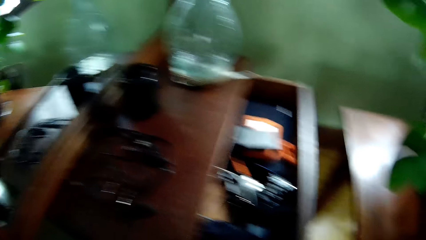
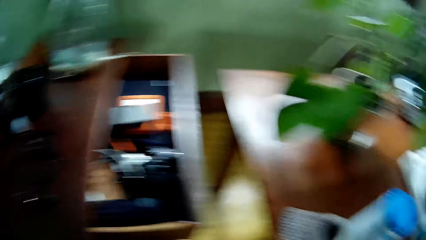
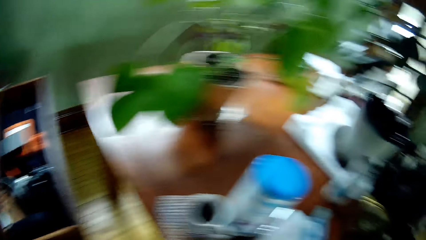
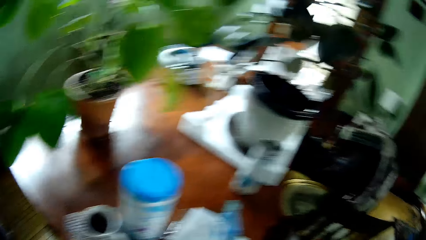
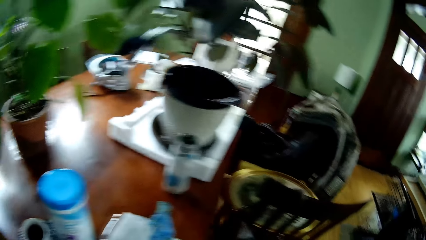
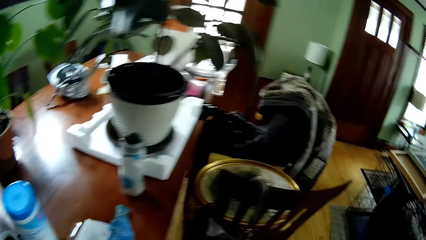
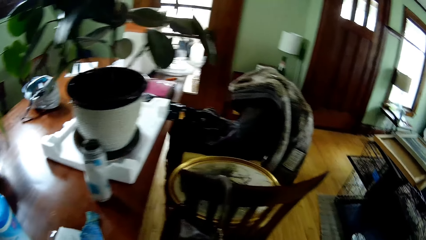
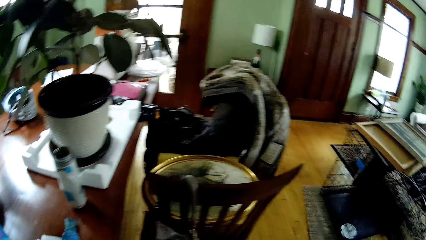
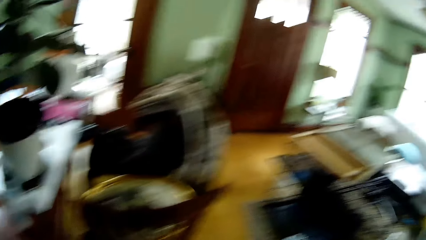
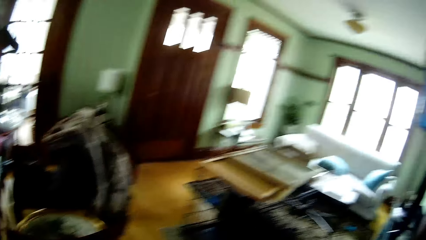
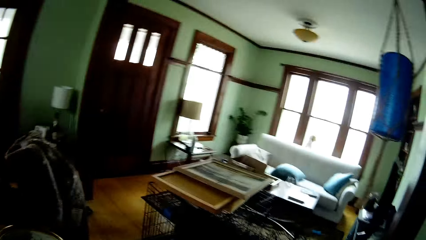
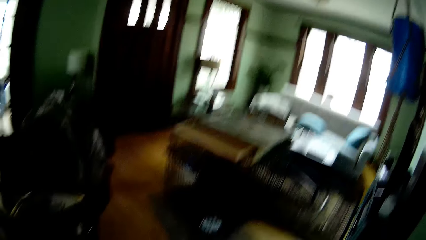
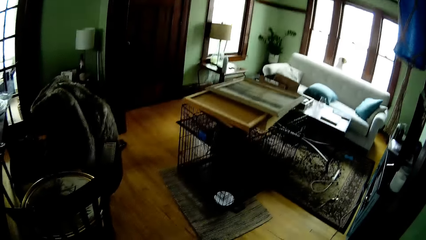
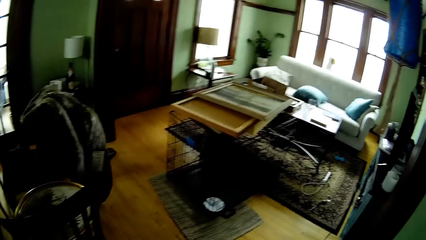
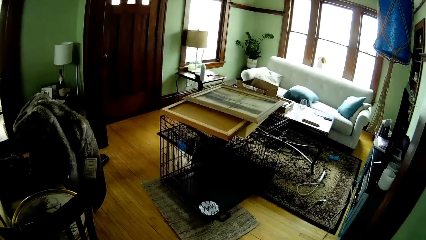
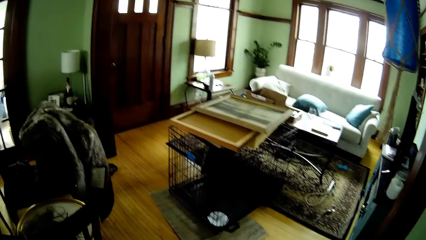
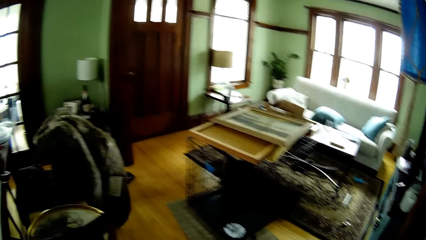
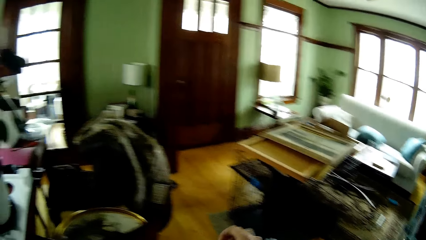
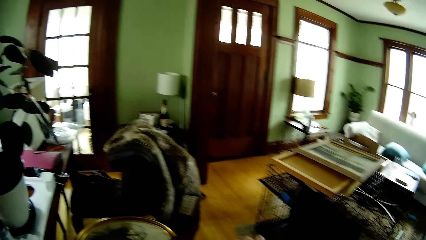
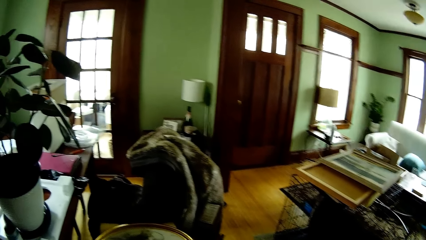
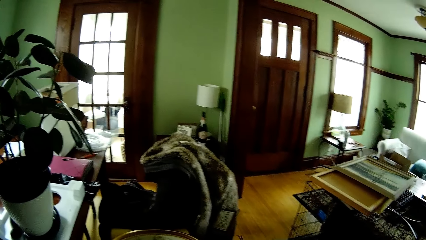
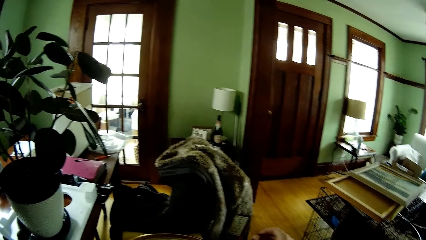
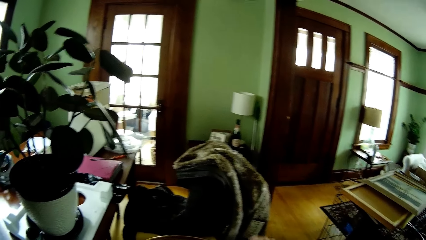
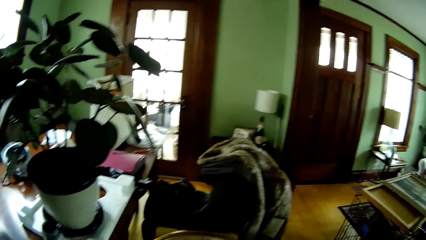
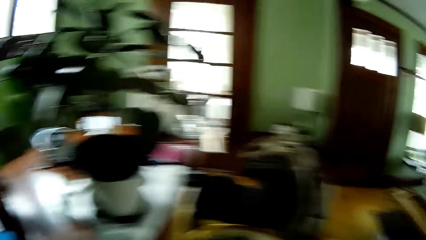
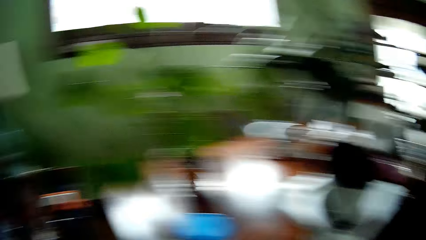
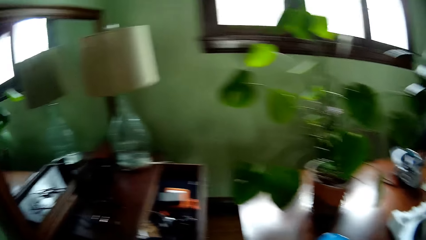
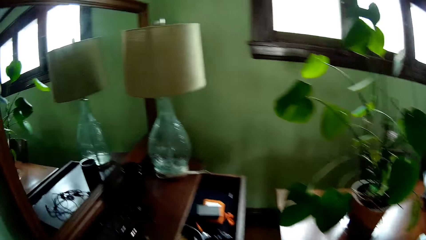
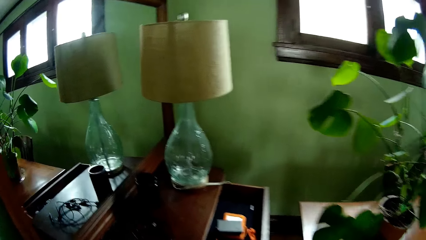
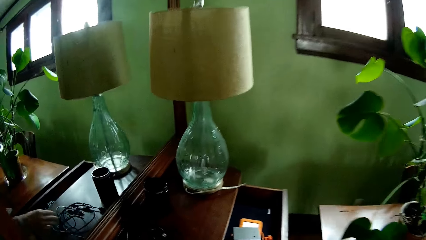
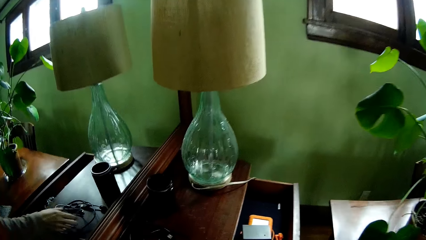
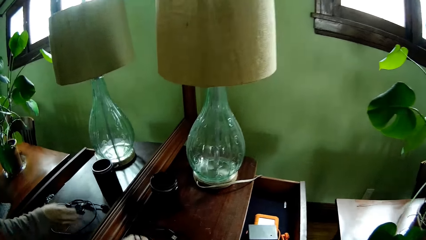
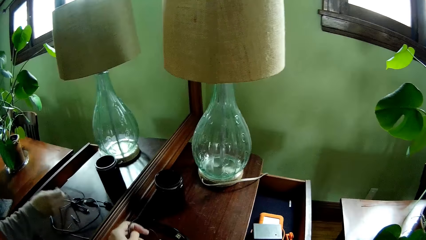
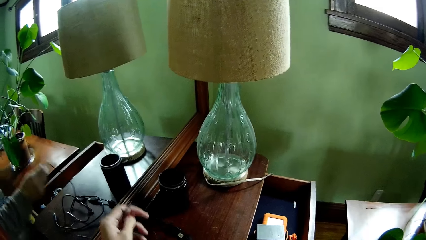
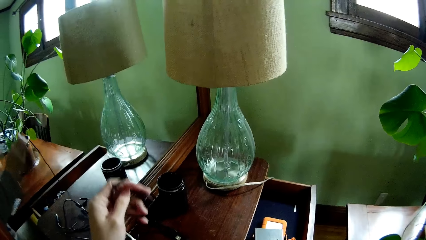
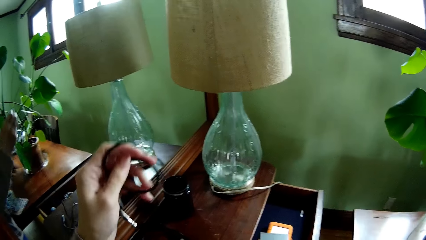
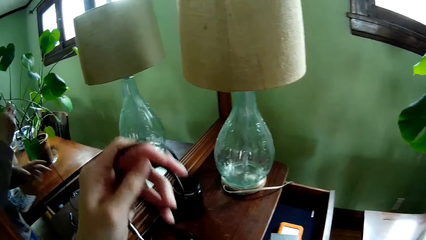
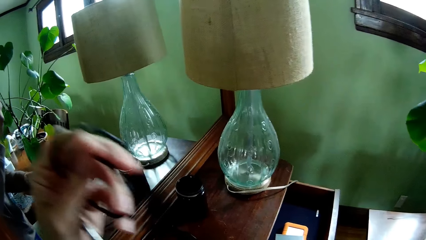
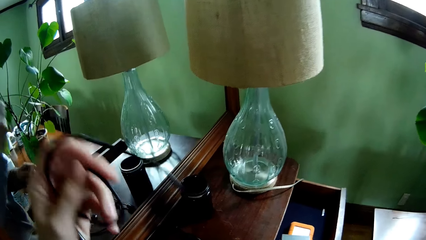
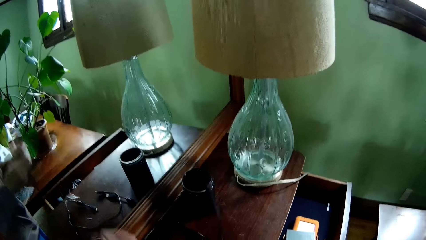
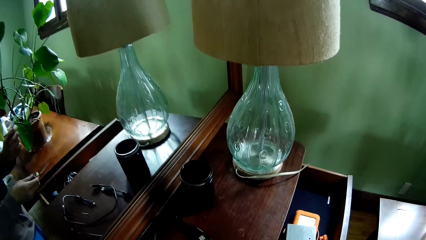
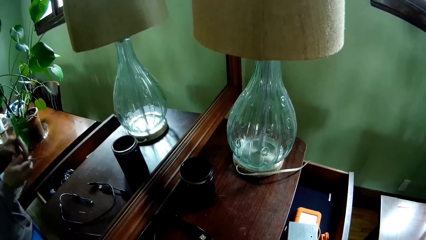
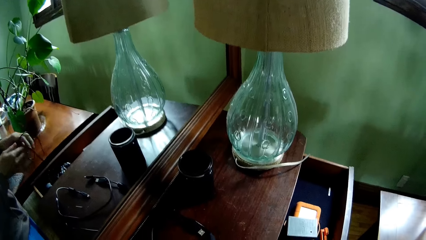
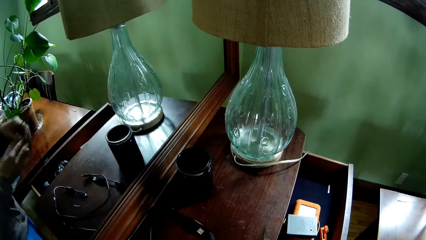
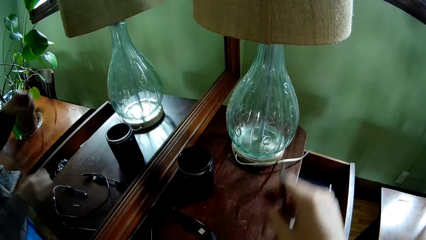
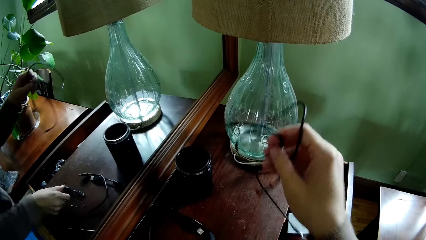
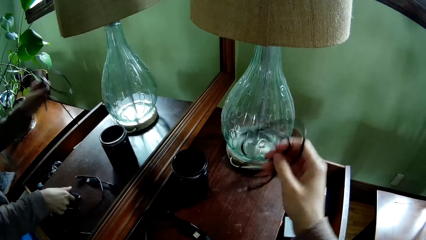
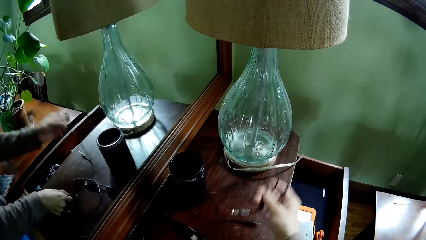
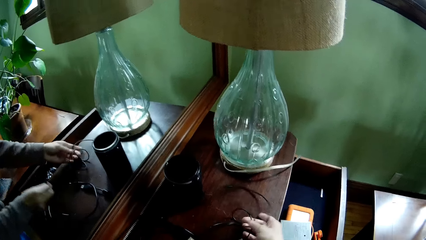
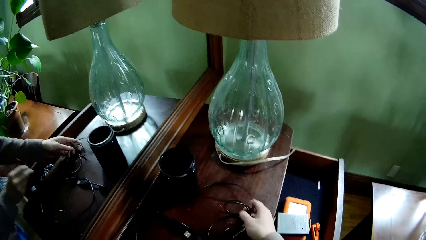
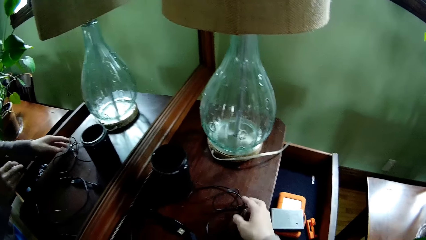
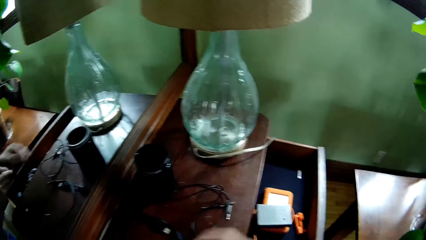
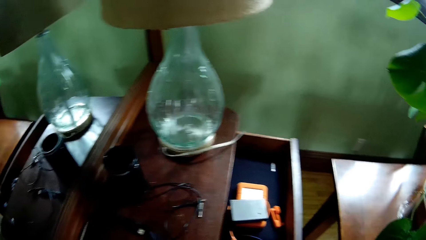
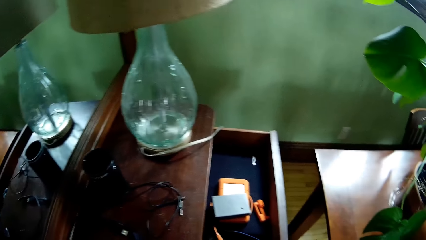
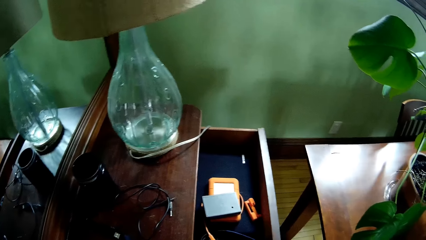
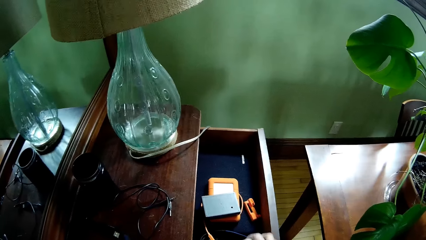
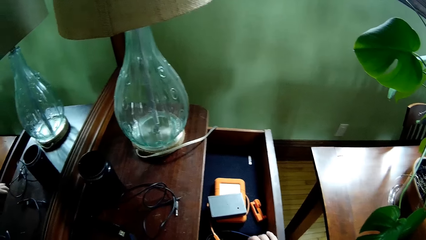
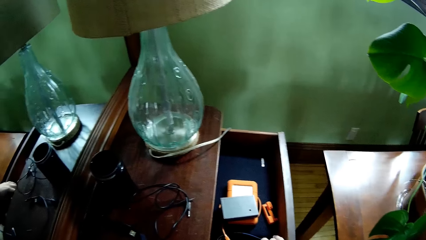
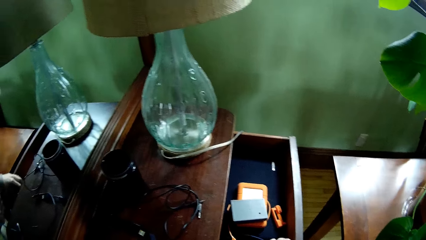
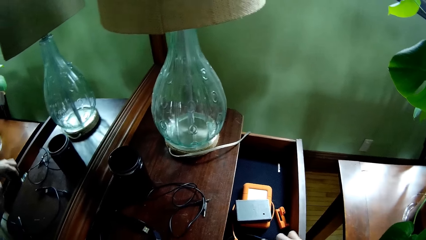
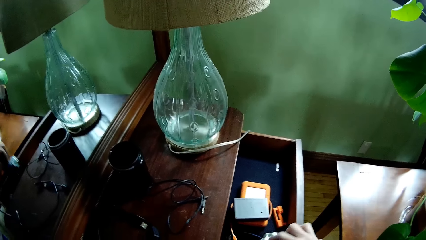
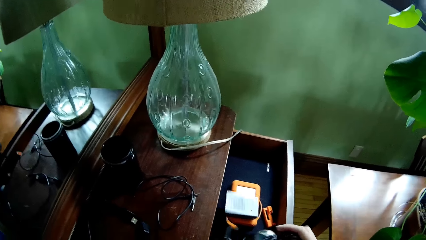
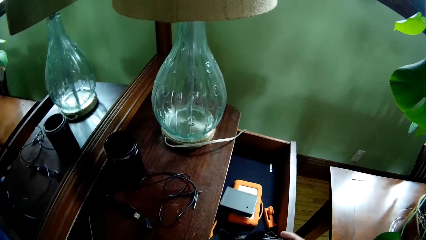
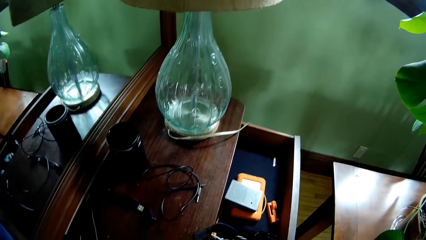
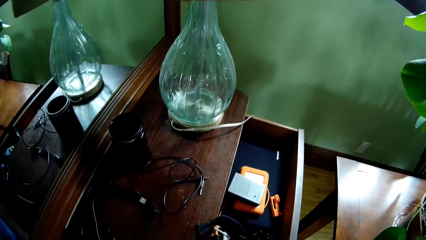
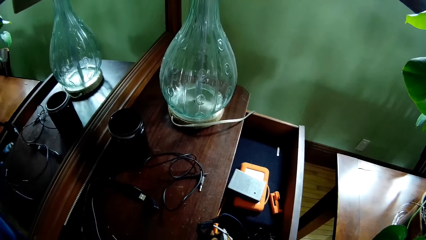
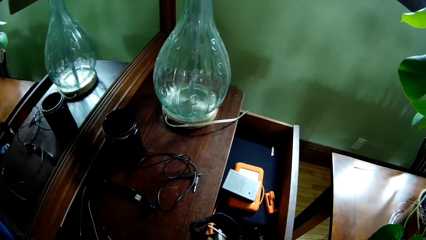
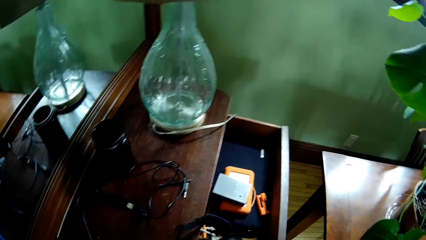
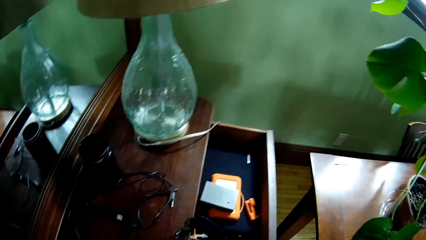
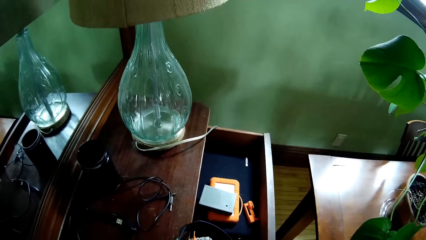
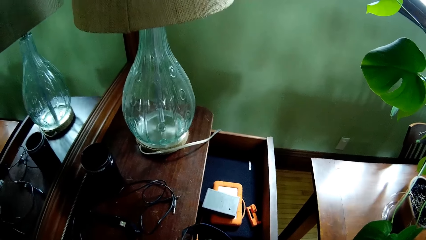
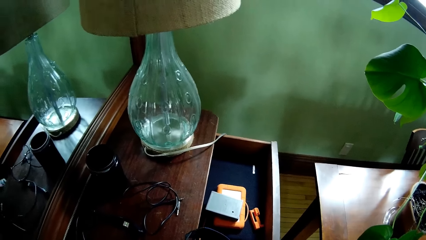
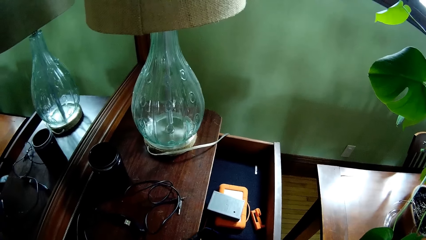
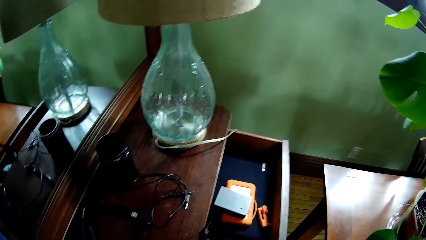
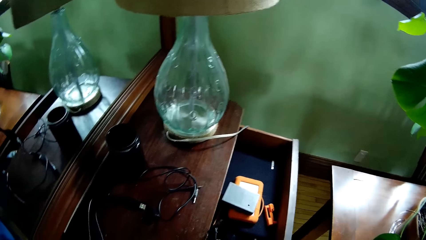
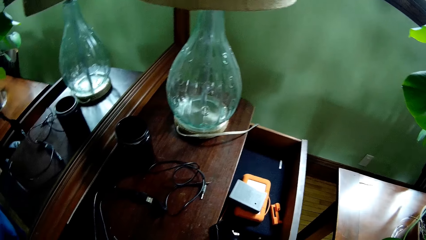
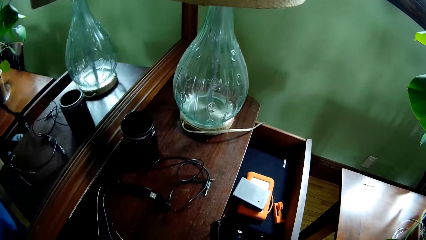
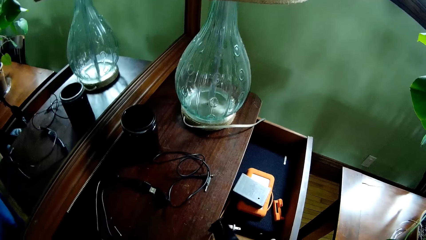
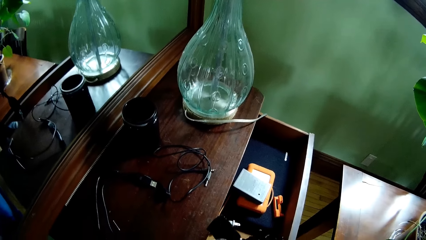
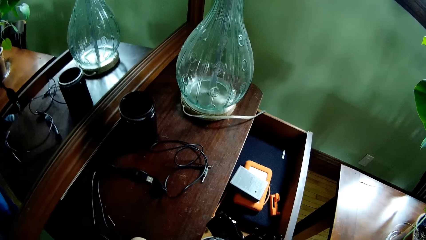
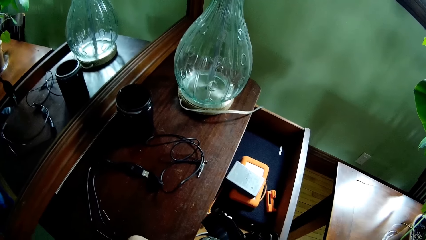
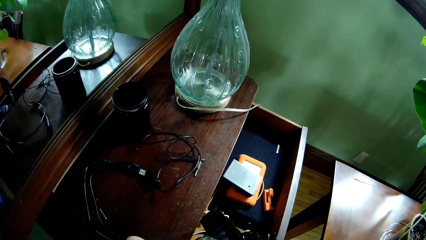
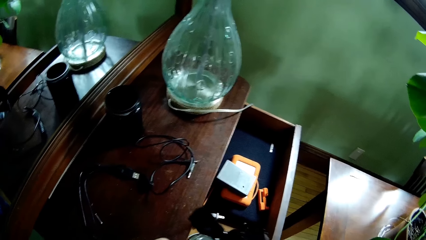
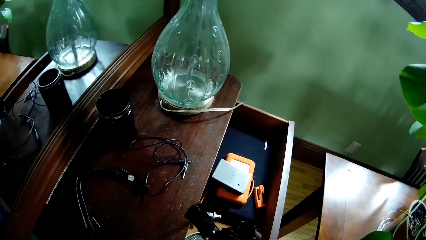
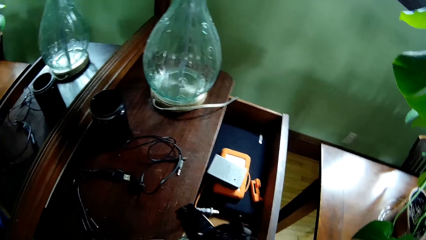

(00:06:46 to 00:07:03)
The camera wearer picks up the black charger on the drawer with his left hand. He folds the black charger with his hands. He drops the black charger on the drawer with his right hand. He picks up the camera in the drawer. He checks the camera with his hands.
